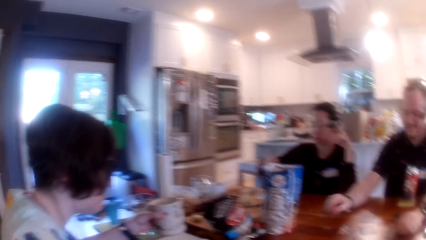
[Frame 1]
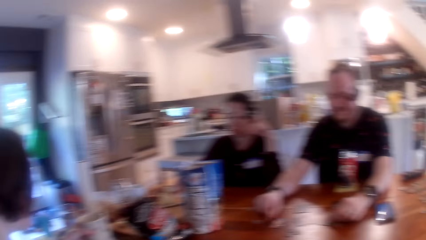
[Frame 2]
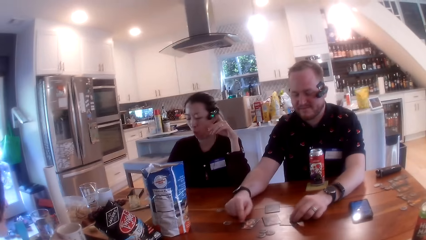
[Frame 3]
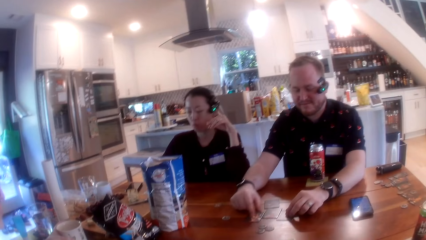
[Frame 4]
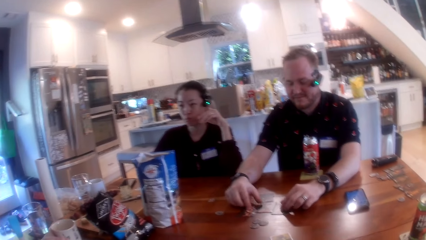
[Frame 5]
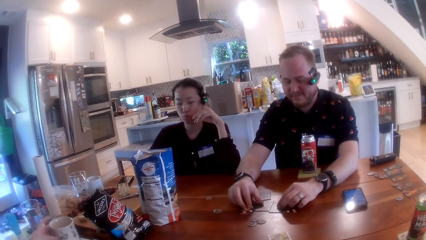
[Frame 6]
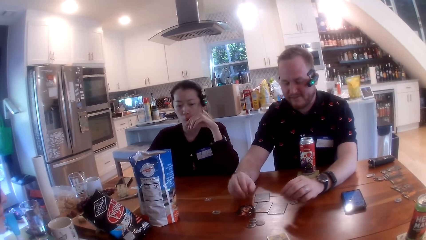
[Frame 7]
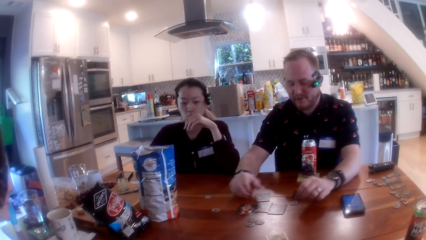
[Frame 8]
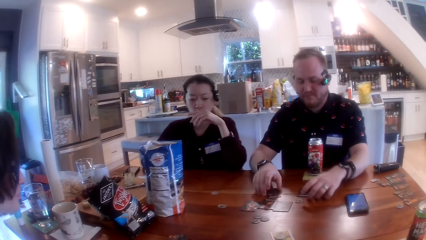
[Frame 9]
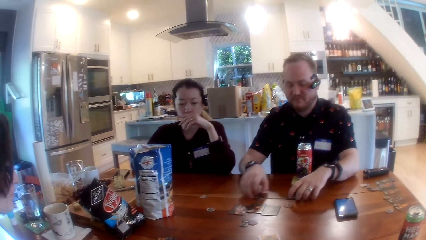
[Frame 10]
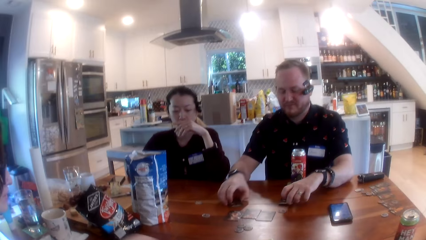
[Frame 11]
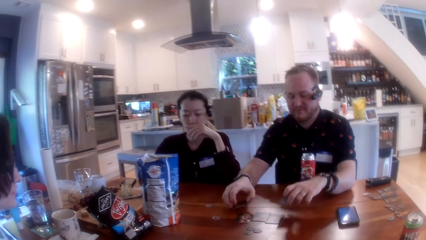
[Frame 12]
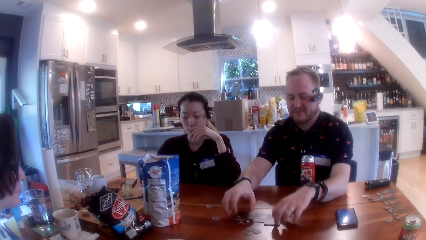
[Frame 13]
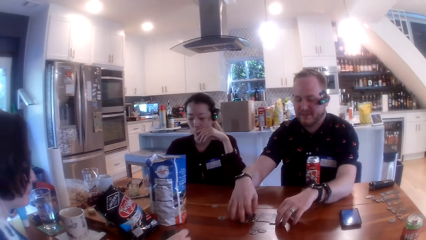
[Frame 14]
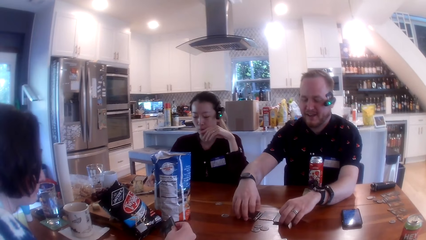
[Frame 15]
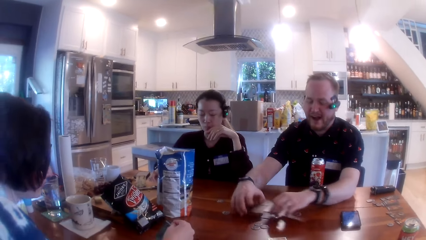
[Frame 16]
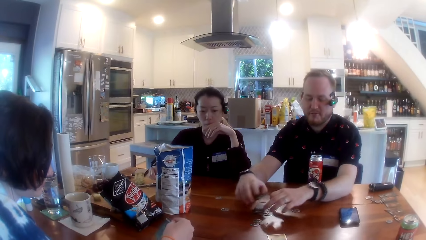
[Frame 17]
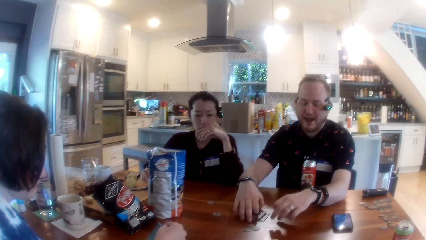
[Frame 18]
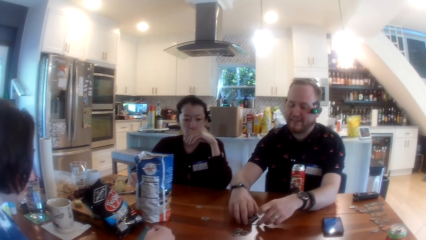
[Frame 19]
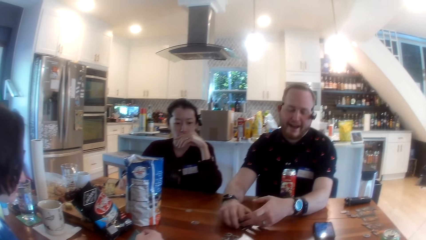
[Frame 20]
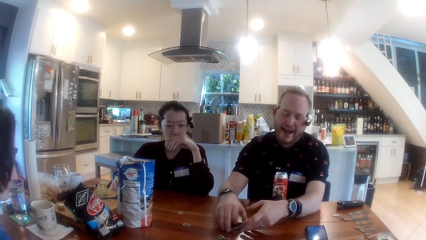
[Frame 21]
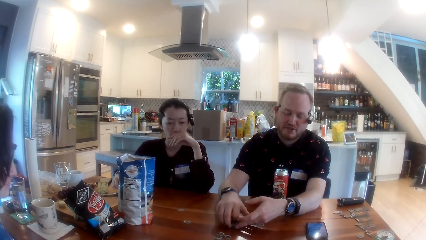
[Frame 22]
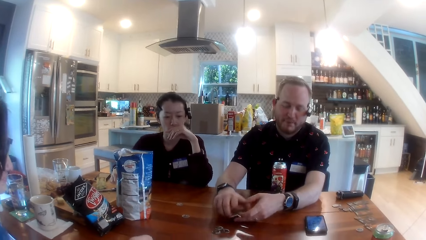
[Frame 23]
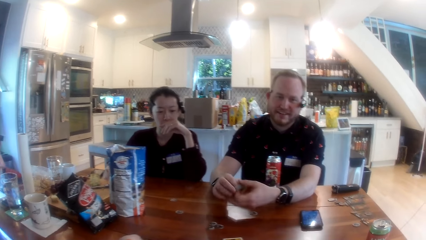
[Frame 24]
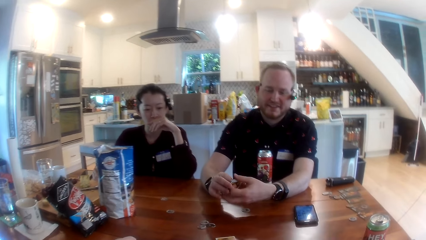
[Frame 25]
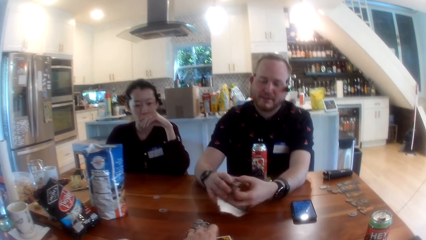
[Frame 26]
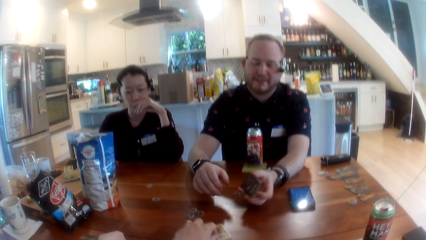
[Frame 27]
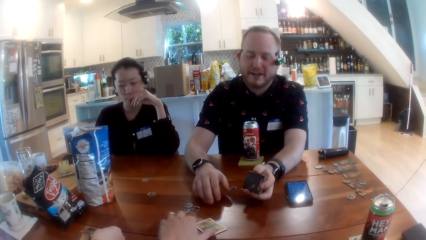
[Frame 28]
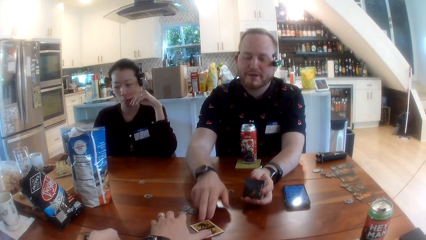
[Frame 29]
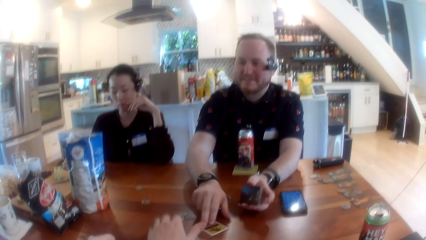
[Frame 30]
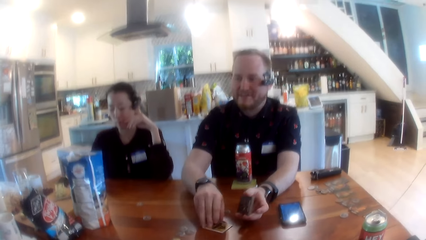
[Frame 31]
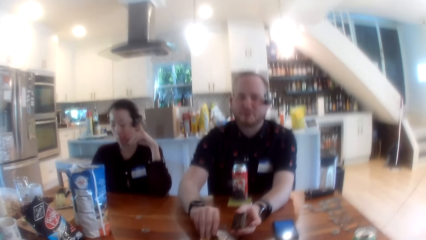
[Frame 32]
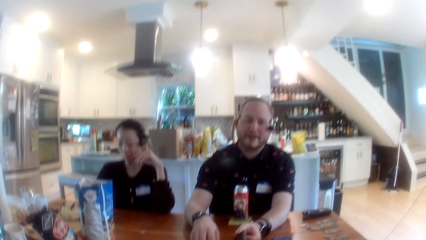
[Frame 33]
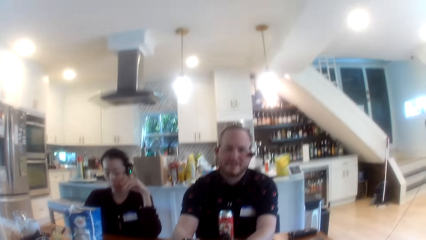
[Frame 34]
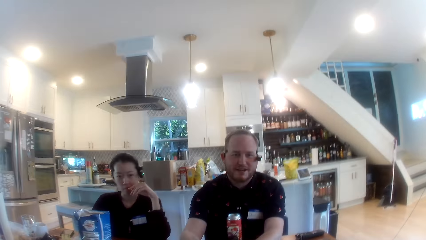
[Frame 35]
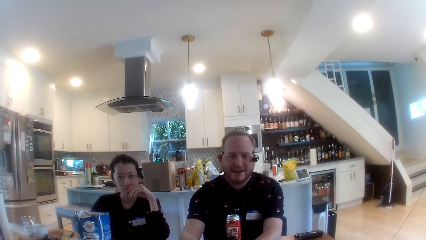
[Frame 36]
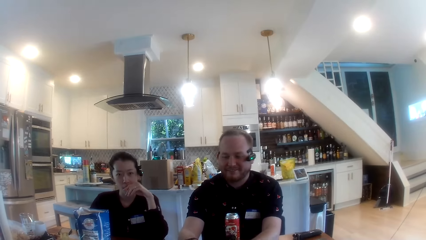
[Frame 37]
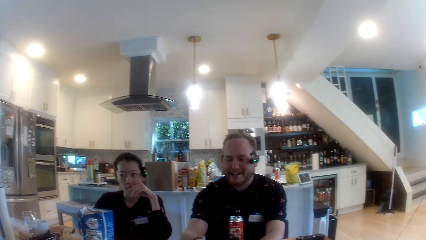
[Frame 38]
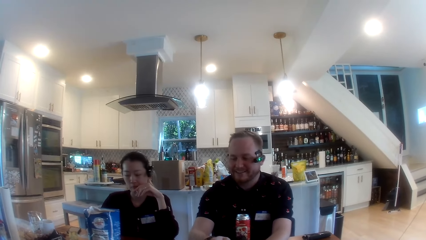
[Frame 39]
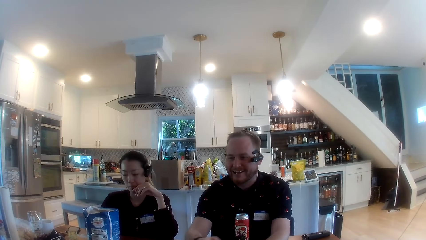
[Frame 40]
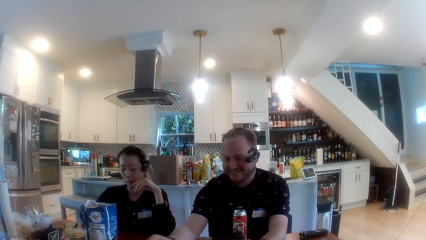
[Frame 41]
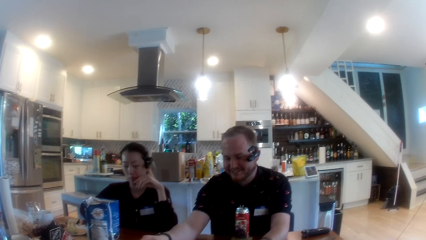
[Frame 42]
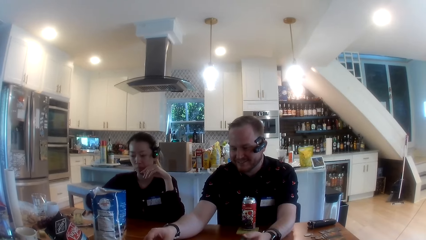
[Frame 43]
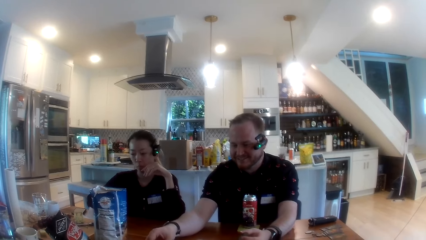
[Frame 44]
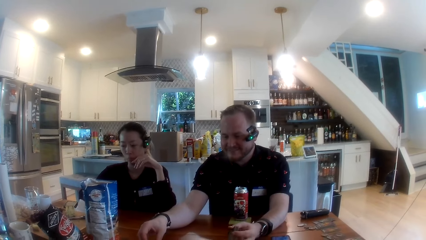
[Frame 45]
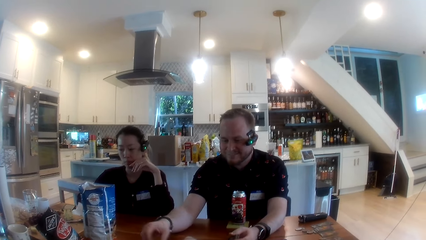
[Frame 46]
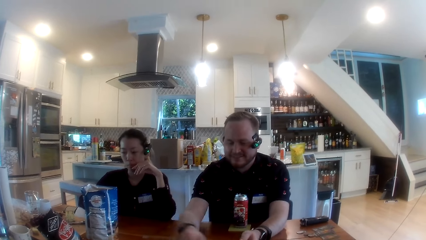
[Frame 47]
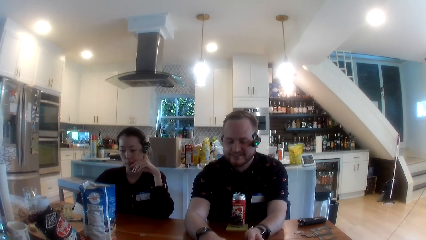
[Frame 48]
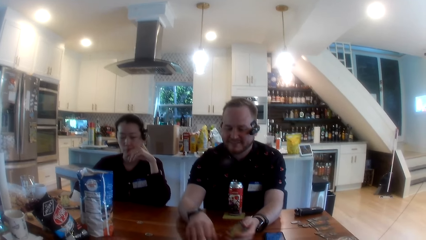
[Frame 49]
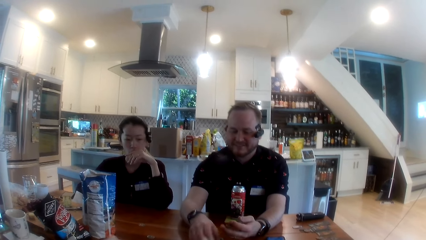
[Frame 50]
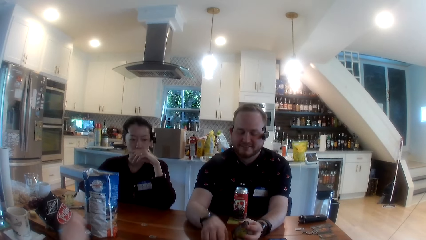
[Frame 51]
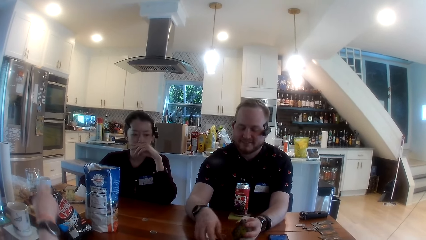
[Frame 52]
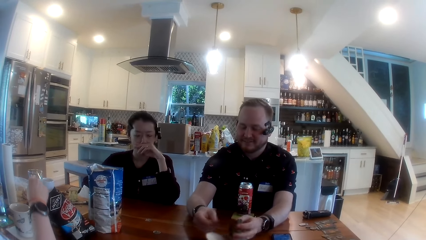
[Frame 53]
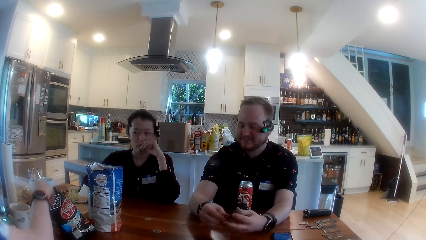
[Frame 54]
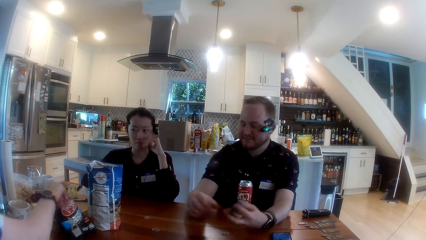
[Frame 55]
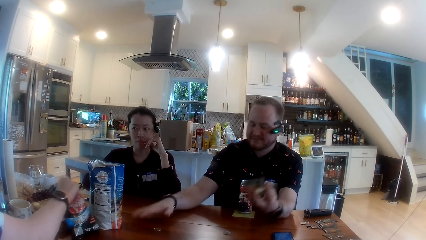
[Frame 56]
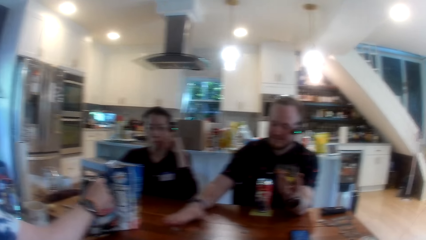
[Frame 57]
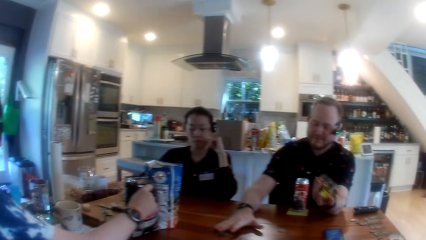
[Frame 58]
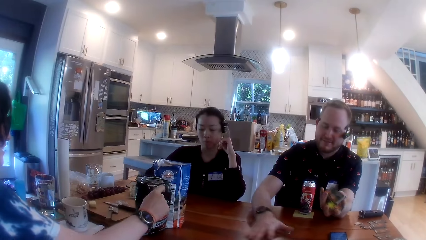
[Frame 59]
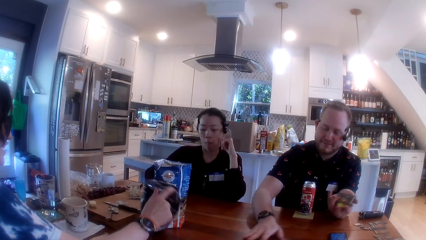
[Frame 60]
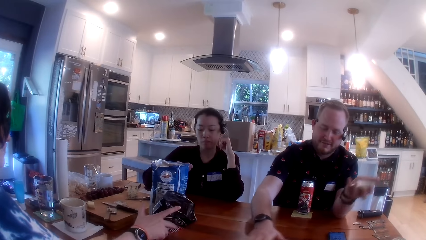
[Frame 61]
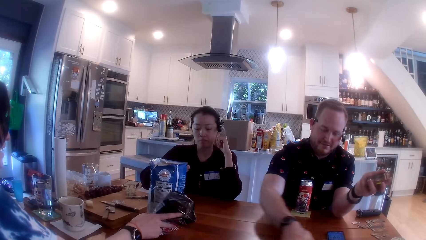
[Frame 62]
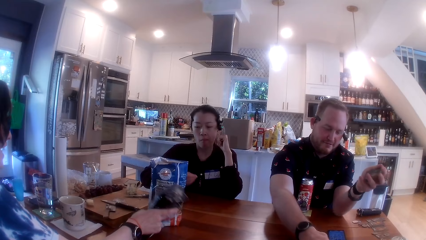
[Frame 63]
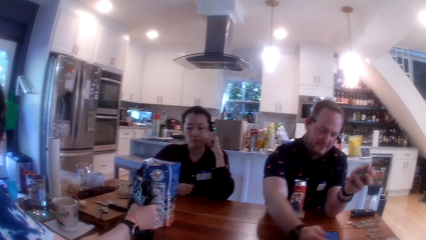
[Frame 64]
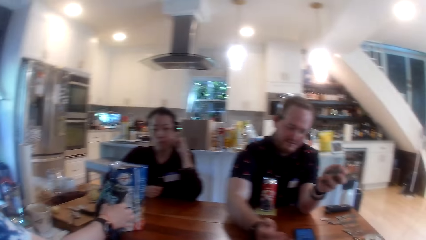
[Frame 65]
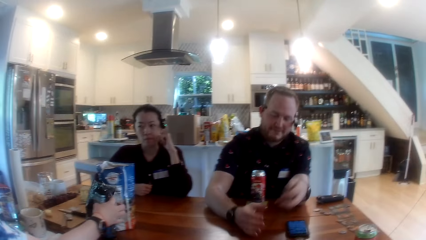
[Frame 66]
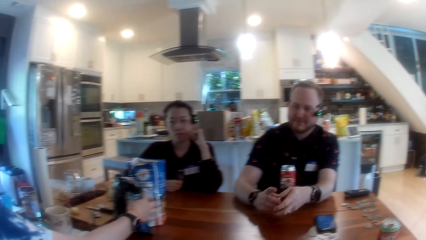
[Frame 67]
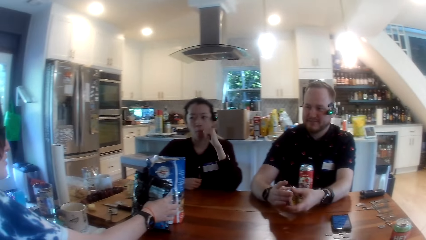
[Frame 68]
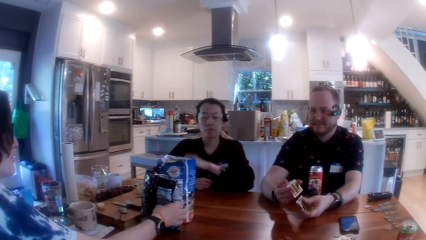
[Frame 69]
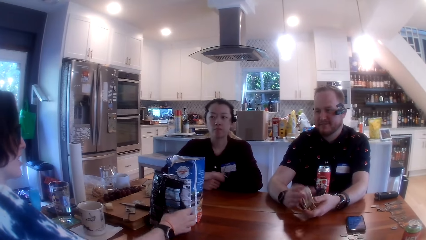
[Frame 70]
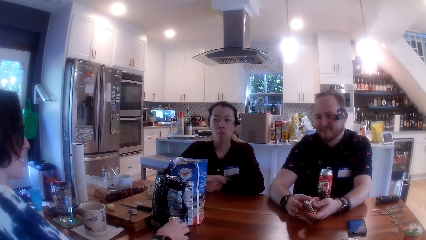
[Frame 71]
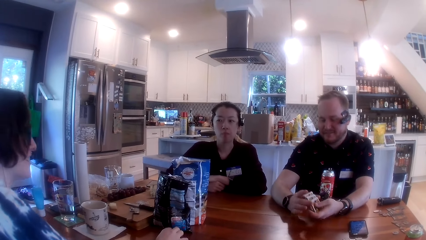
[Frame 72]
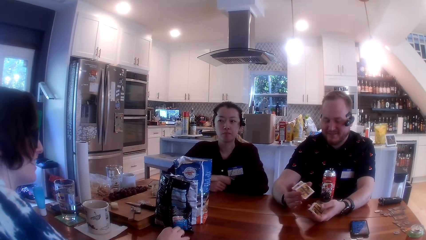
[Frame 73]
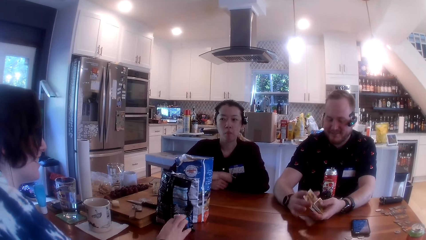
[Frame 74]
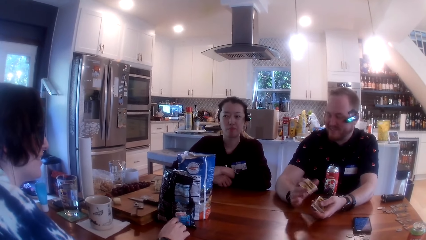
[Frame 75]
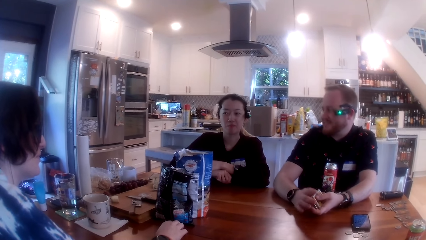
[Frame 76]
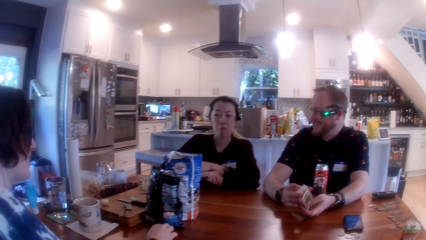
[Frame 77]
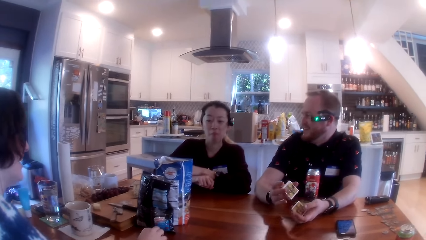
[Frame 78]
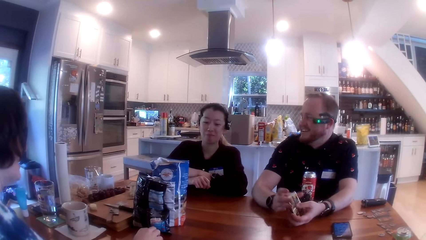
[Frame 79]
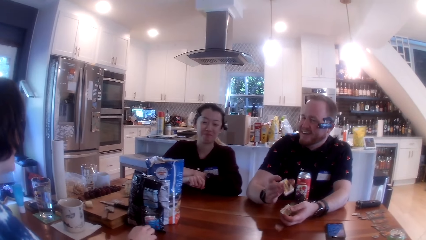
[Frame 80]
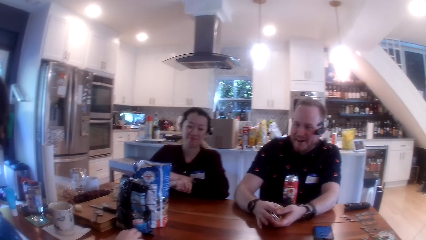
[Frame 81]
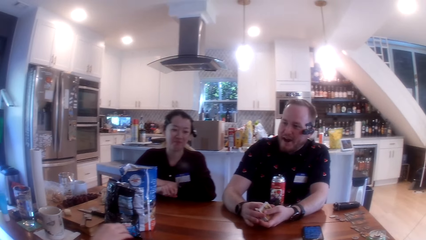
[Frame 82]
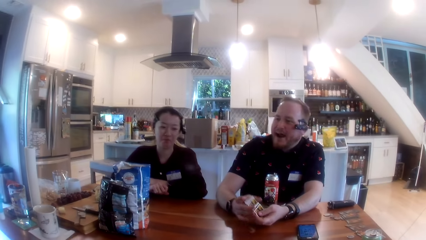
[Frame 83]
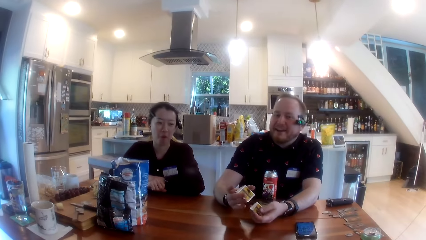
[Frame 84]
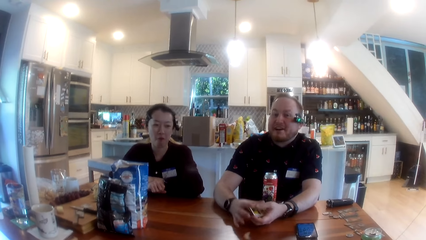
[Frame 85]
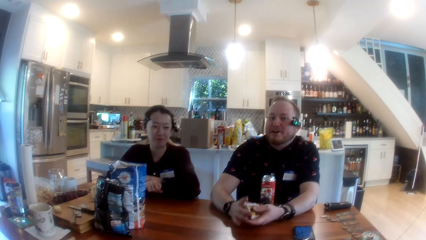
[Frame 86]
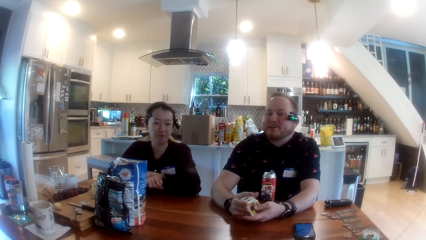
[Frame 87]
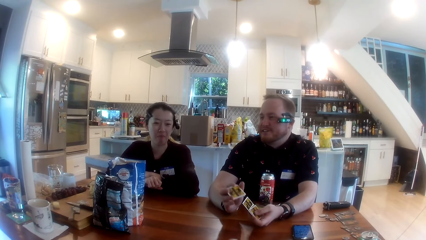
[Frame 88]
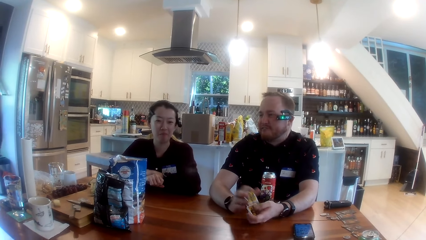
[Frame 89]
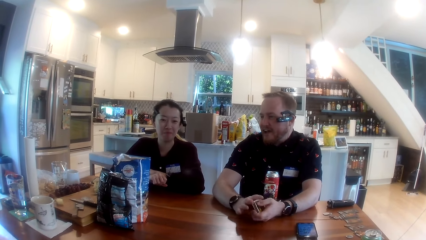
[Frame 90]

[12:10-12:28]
A person drinks. The man arranges the cards on the table with both hands and picks up the cards on the table with both hands. The woman adjusts the nylon pack on the table with her right hand. The man shuffles the cards in his hands.
